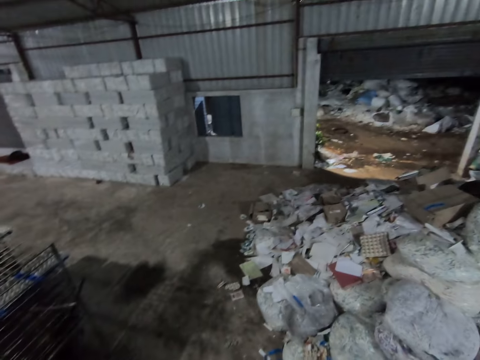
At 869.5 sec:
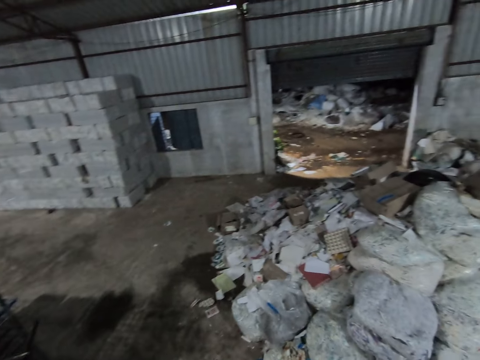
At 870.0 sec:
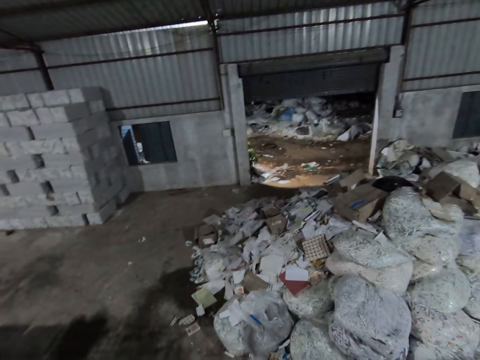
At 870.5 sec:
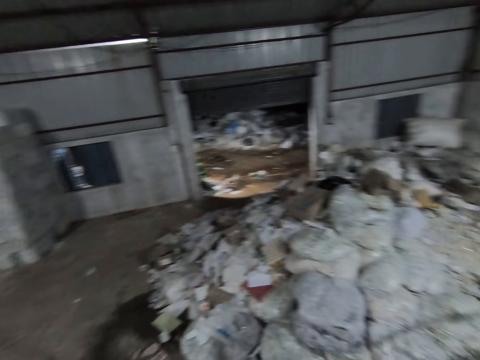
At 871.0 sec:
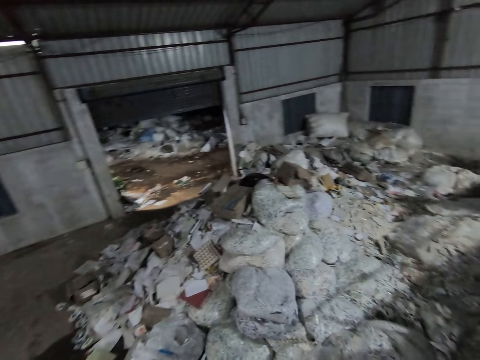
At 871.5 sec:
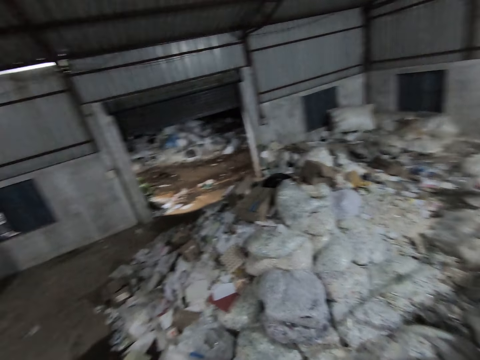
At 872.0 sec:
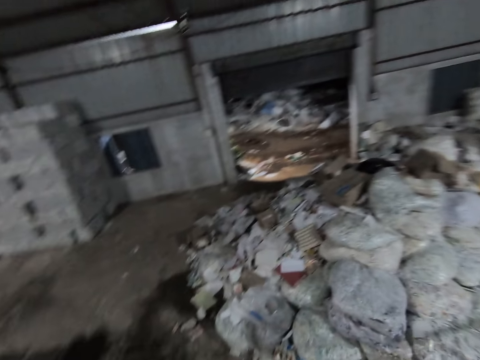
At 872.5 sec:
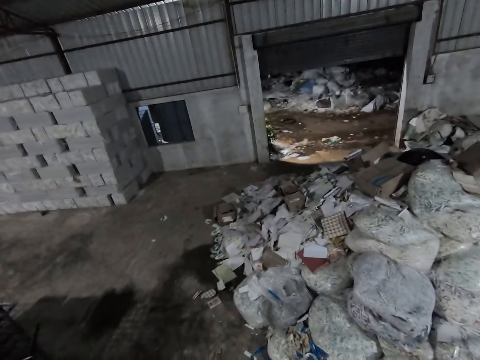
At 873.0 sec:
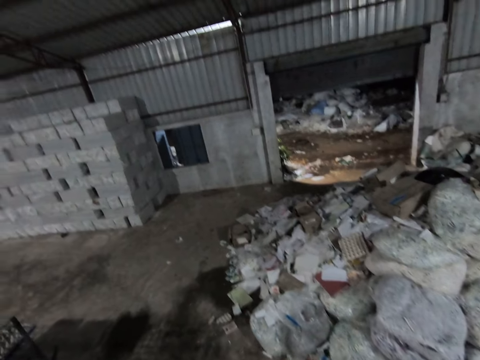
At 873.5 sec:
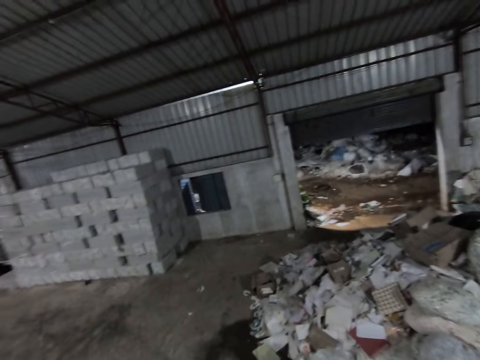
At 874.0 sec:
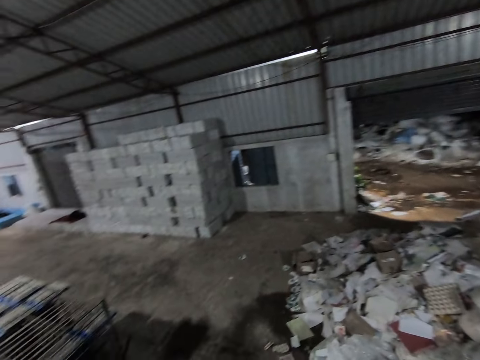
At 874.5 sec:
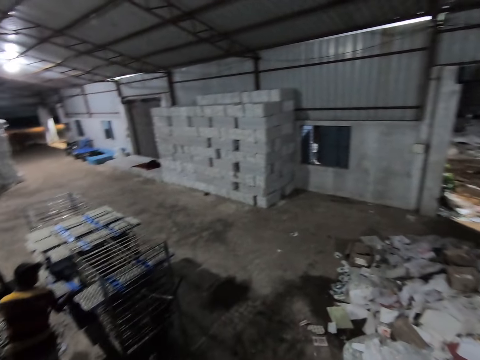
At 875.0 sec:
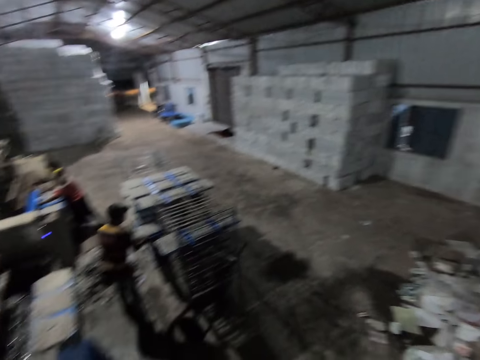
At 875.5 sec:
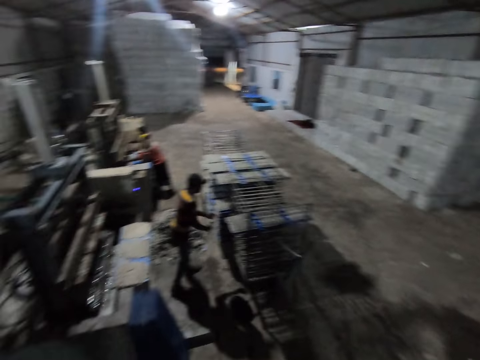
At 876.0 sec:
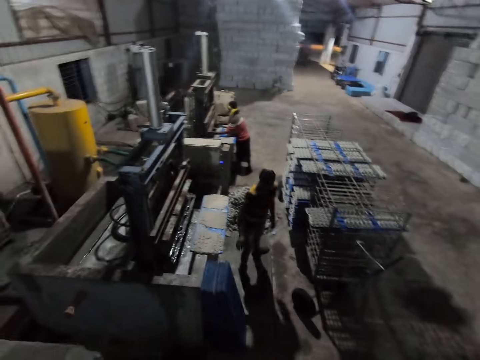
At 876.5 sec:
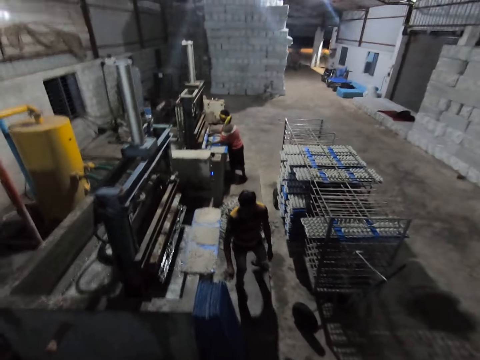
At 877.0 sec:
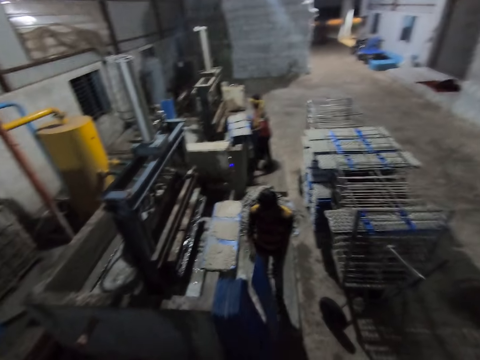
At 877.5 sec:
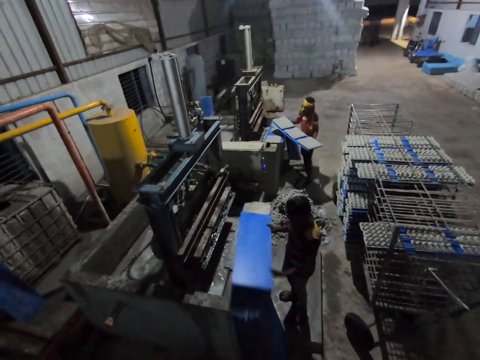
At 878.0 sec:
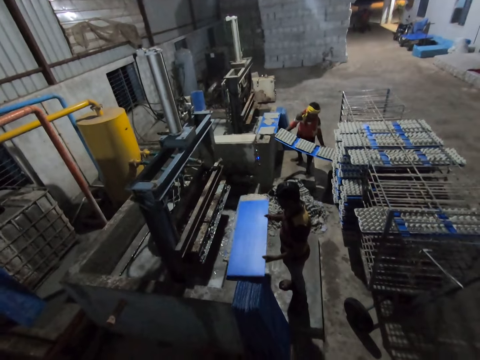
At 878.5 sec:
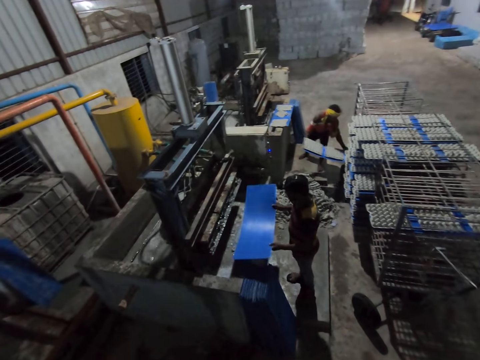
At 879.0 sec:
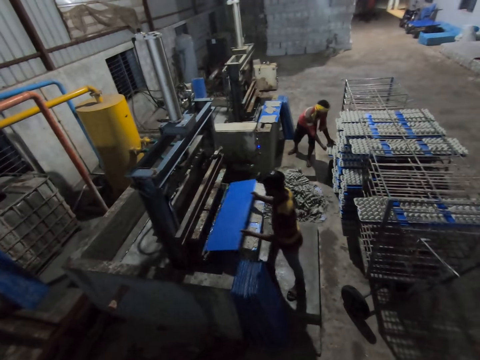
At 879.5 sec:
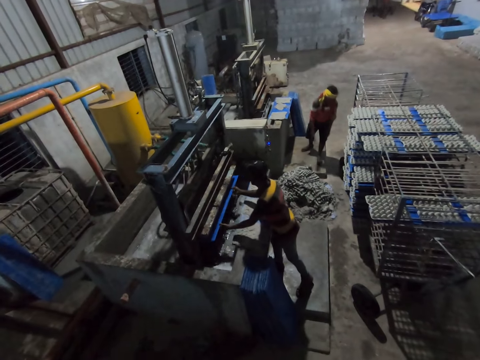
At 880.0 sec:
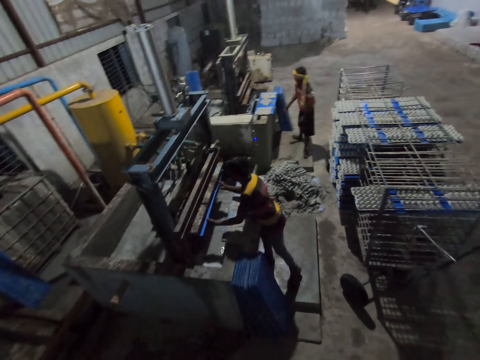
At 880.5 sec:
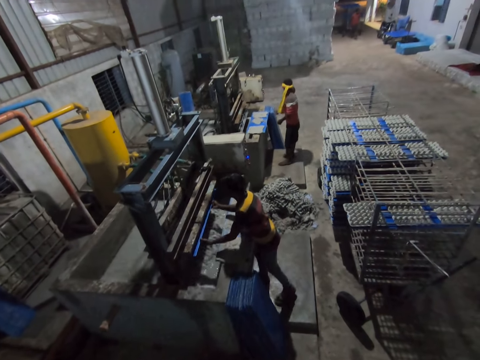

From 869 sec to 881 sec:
A man picks a polypropylene plastic from the ground with his right hand. Another man takes the polypropylene plastic with egg cartons from the egg pulp machine with his hands. The first man holds the polypropylene plastic with his left hand and drops the polypropylene plastic in his hands on the concrete block. The other man slides the polypropylene plastic with egg cartons in his hands on the rack. The first man places the polypropylene plastic in his hands in the egg pulp machine.

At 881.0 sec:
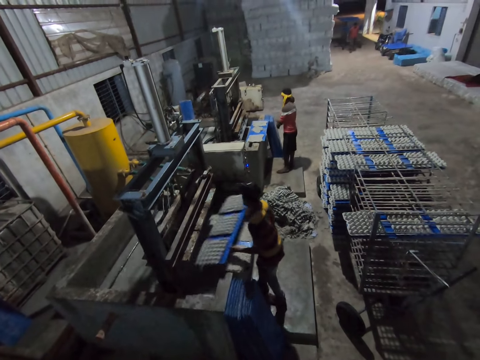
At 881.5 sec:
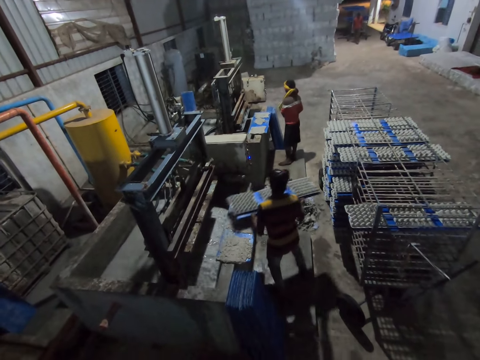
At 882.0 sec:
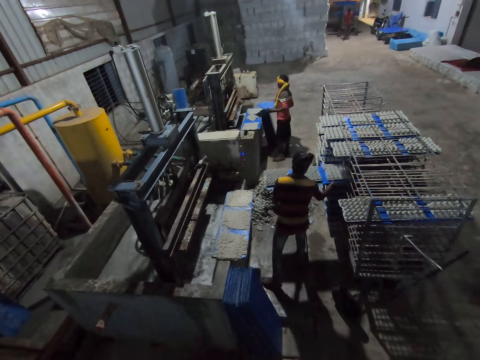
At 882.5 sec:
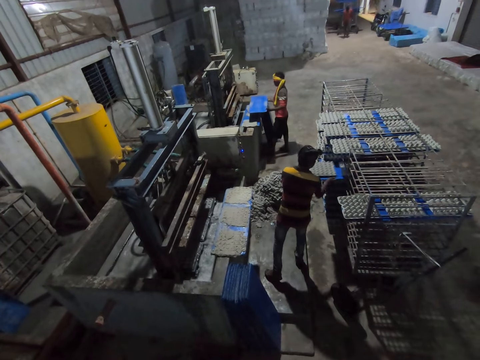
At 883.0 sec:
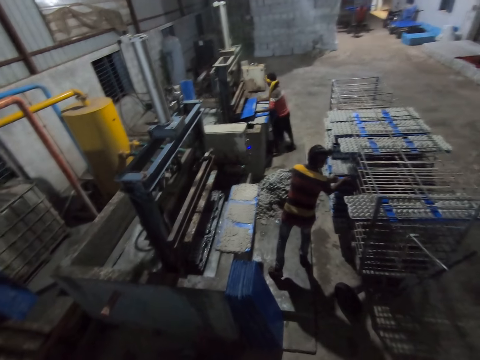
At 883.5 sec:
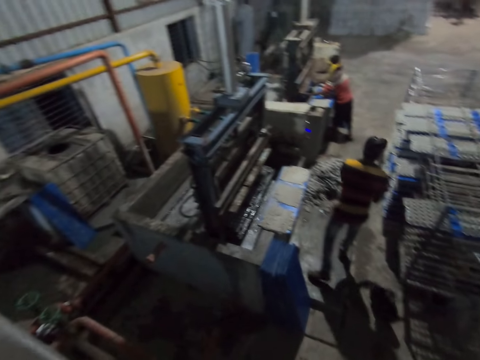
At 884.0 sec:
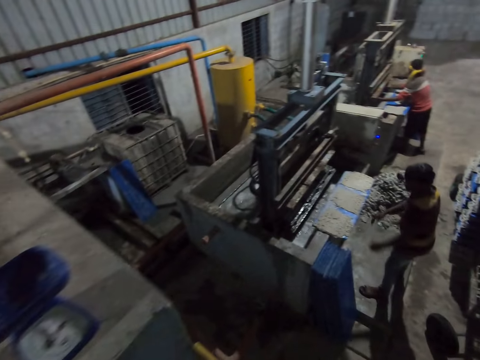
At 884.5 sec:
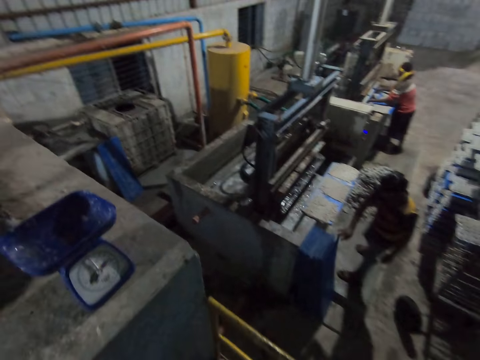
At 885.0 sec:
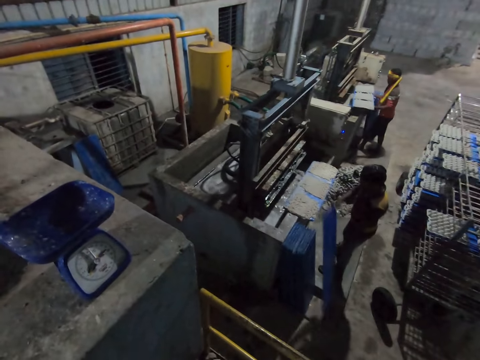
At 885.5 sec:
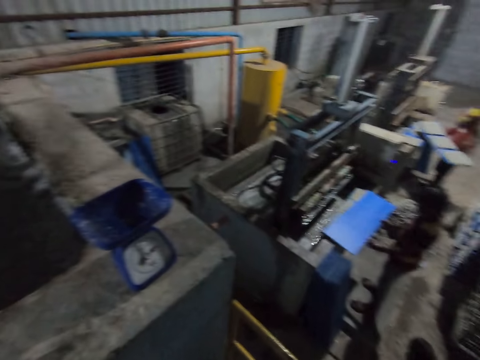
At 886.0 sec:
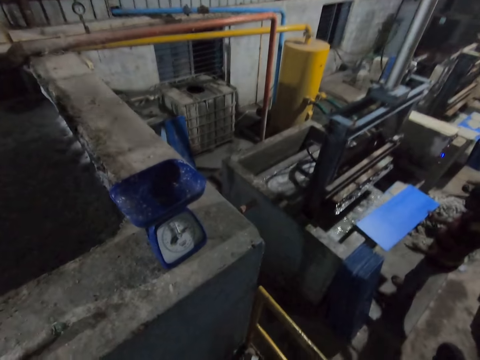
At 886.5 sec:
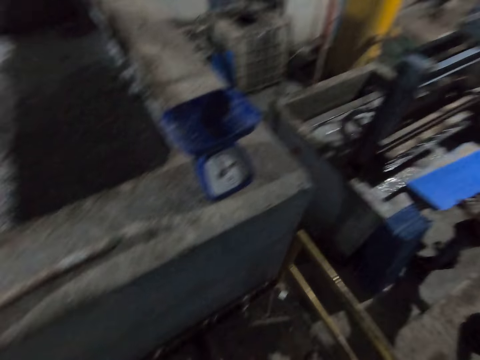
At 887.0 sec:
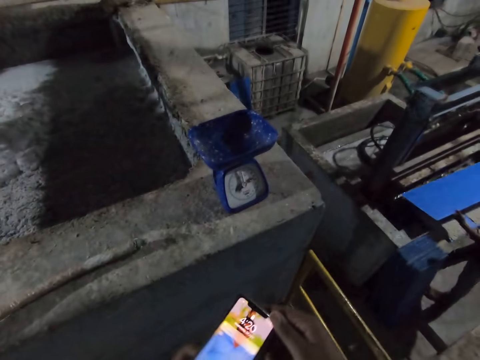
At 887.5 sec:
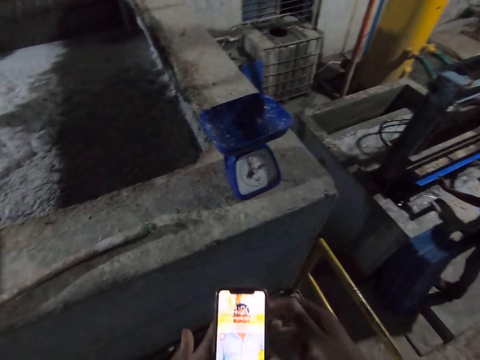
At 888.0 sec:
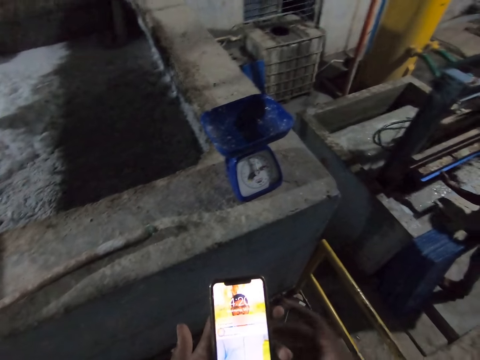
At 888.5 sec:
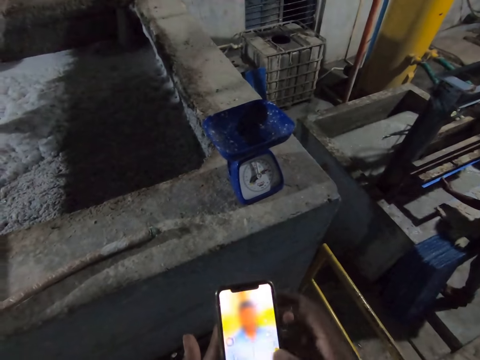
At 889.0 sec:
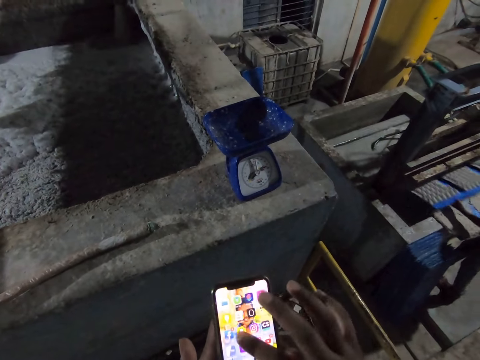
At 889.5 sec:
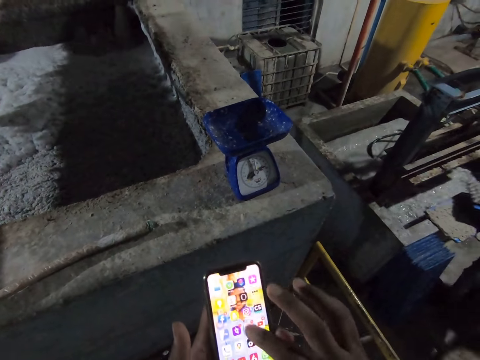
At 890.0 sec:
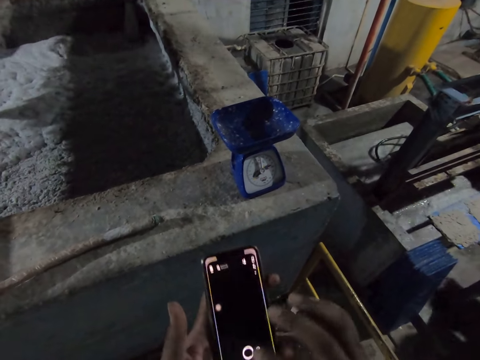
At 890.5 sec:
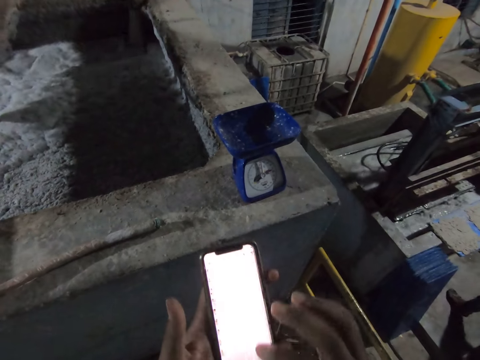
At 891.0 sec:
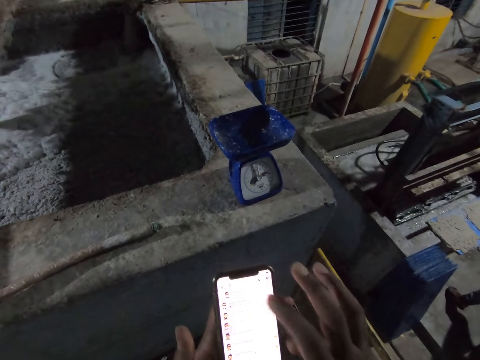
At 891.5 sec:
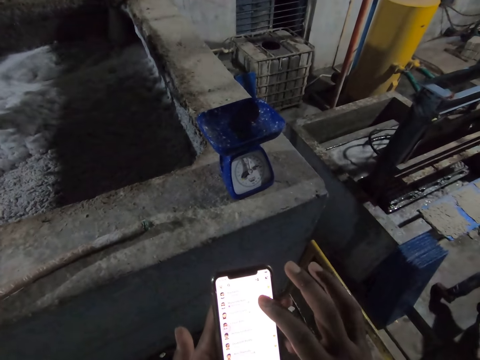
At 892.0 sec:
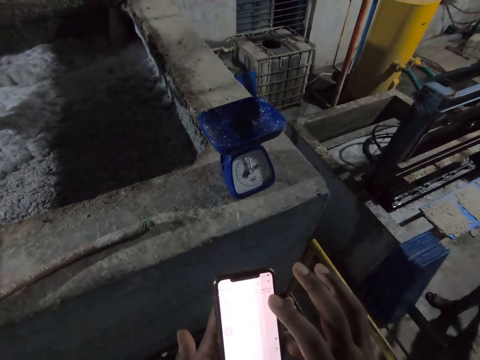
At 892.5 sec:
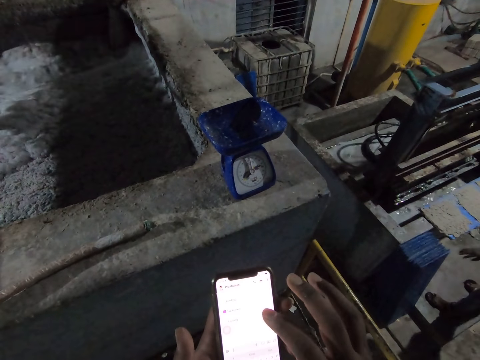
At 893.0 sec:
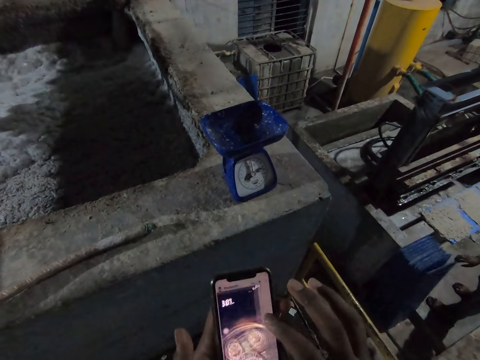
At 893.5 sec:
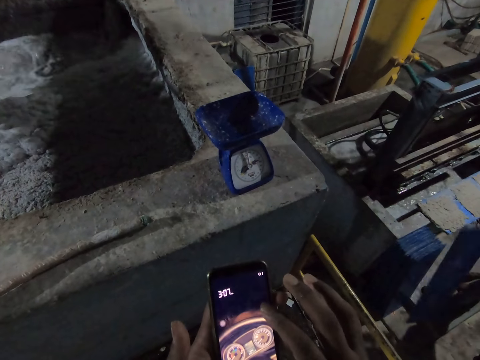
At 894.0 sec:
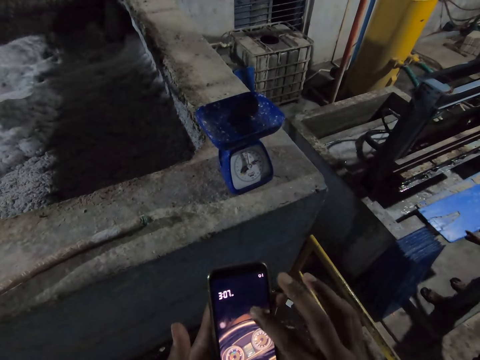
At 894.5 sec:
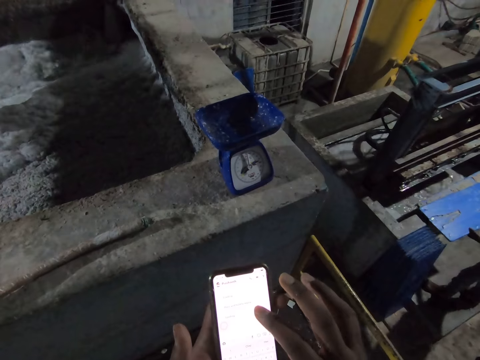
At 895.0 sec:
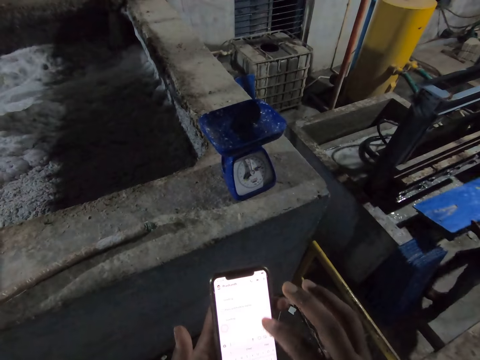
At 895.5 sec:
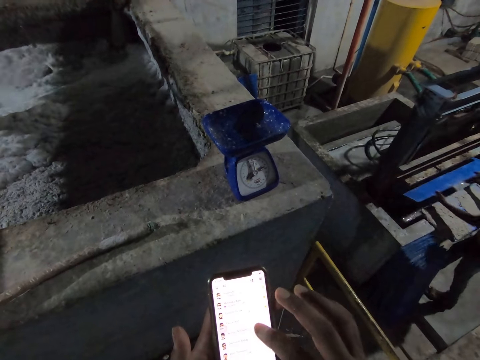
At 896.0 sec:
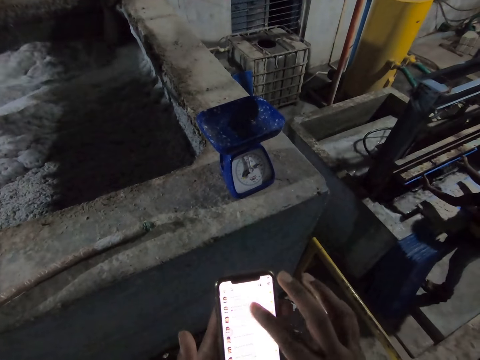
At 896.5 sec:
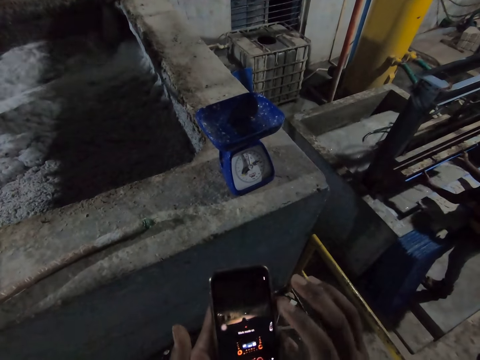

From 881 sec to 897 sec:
A man picks a polypropylene plastic from the ground with both hands. Another man takes the polypropylene plastic with egg cartons from the egg pulp machine with his hands and slides the polypropylene plastic with egg cartons in his hands on the rack. The first man places the polypropylene plastic in his hands in the egg pulp machine. The other man picks a polypropylene plastic from the ground with his right hand, takes the polypropylene plastic with egg cartons from the egg pulp machine with his hands, holds the polypropylene plastic with his left hand, and drops the polypropylene plastic in his hands on the concrete block. The camera wearer holds a phone in his left hand with his right hand. The other man places the polypropylene plastic in his hands in the egg pulp machine. The camera wearer moves the phone forward. He moves the hand back and moves the hand forward. The other man takes the polypropylene plastic with egg cartons from the egg pulp machine with his hands. The camera wearer operates the phone in his left hand with his right hand. The other man picks a polypropylene plastic from the ground with his right hand, holds the polypropylene plastic with his left hand, drops the polypropylene plastic in his hands on the concrete block, and places the polypropylene plastic in his hands in the egg pulp machine.
